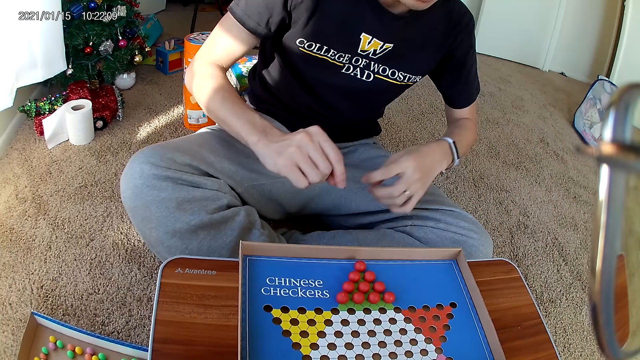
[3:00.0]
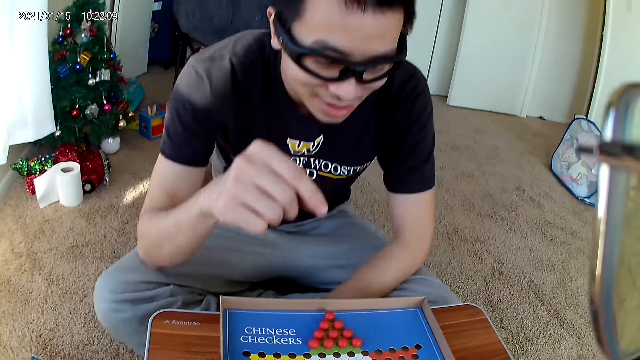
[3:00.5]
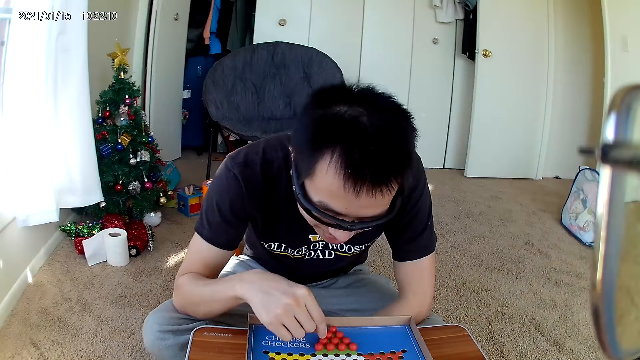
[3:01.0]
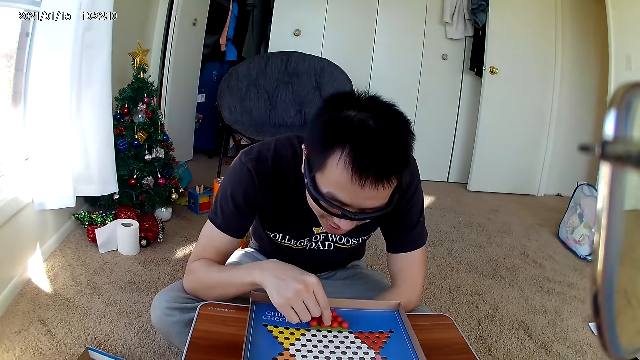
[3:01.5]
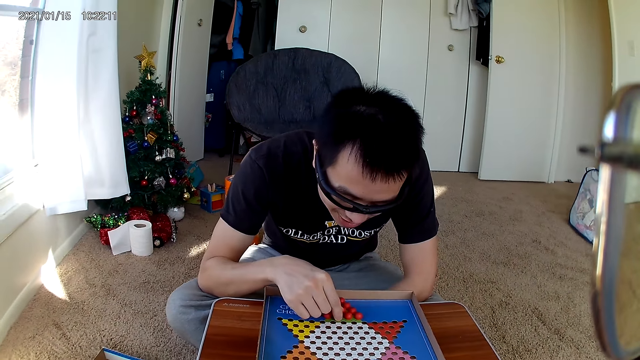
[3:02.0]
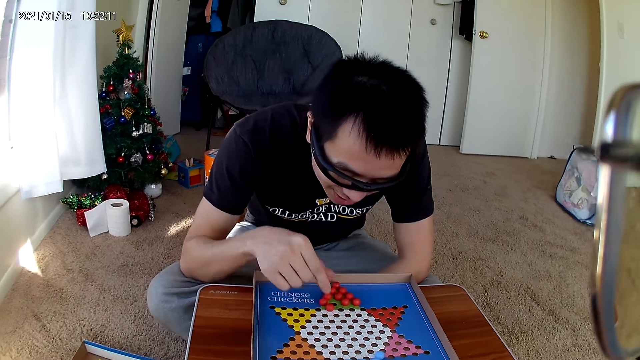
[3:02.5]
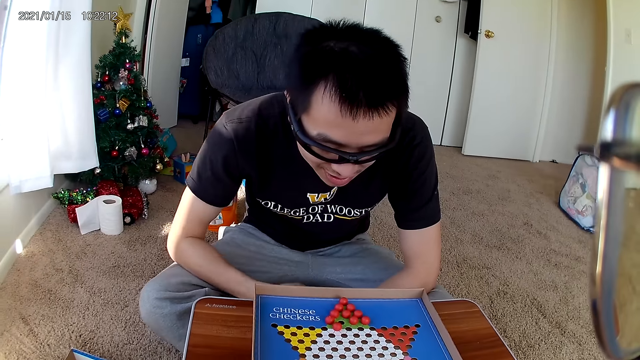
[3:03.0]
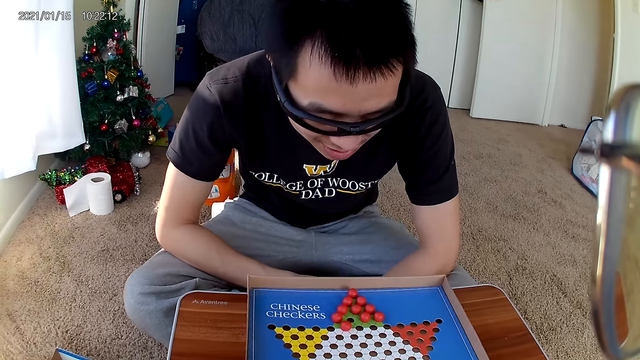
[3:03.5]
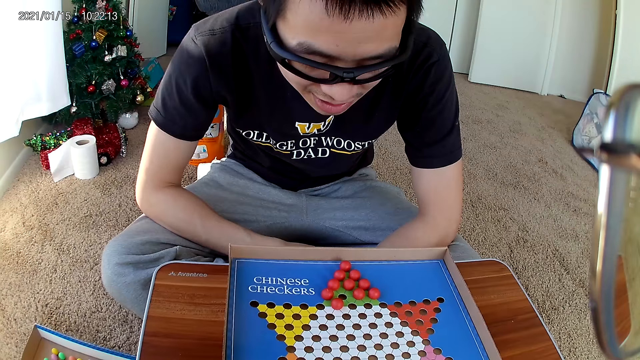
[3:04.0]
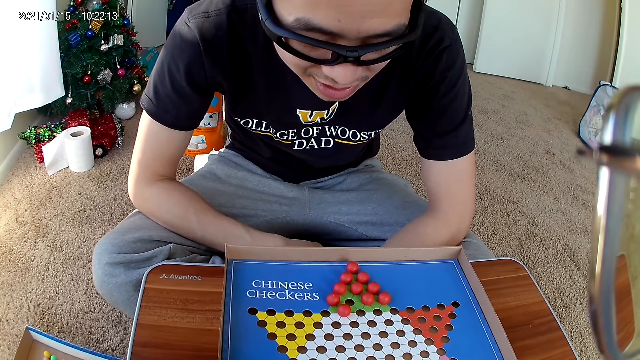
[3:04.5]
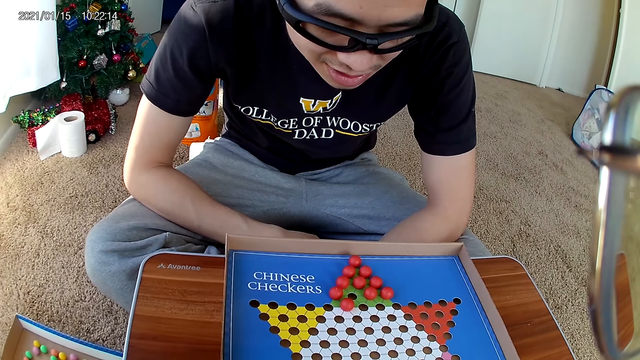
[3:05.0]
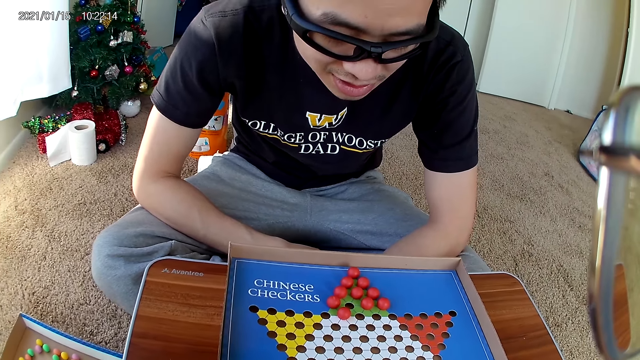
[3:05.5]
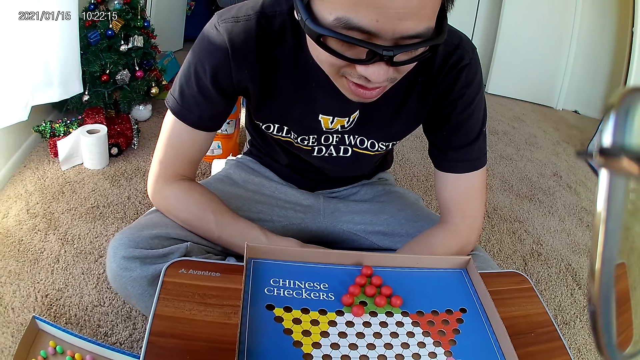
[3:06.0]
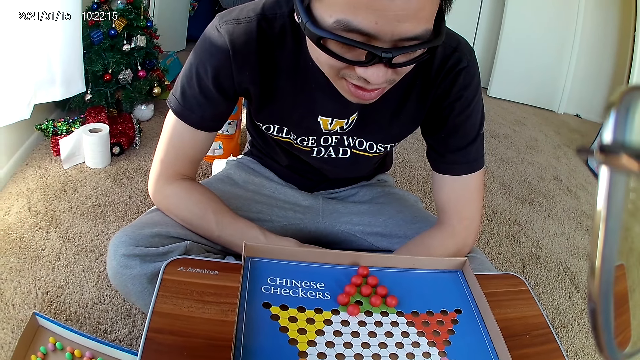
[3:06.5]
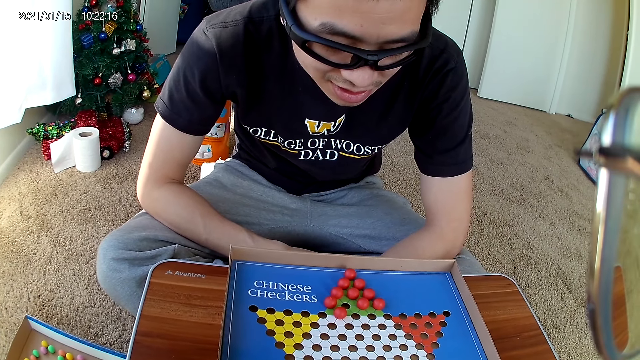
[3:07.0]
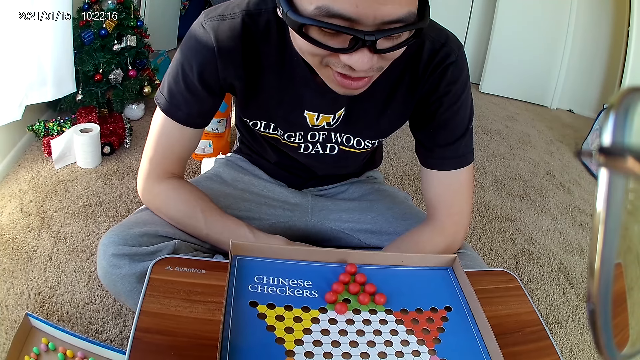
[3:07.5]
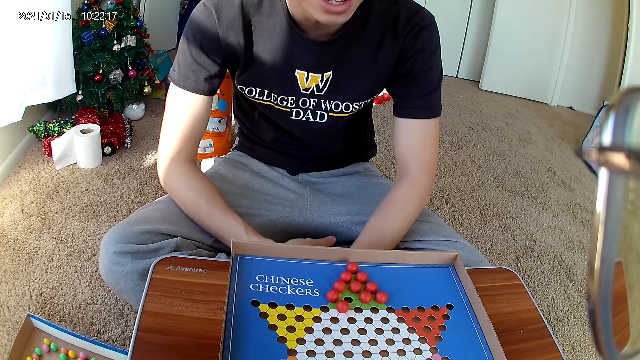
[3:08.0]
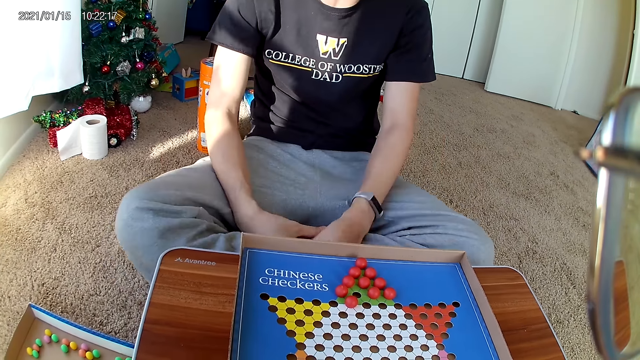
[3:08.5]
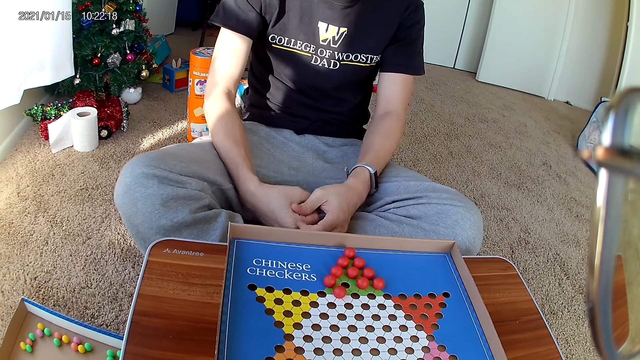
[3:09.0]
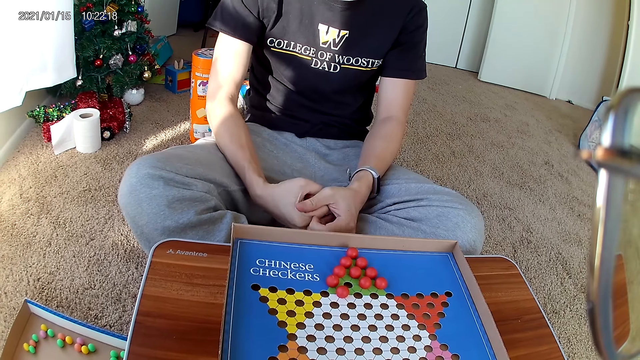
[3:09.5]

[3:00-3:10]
The man looks at the board game and moves a red marble piece on the checkers board to a new position.

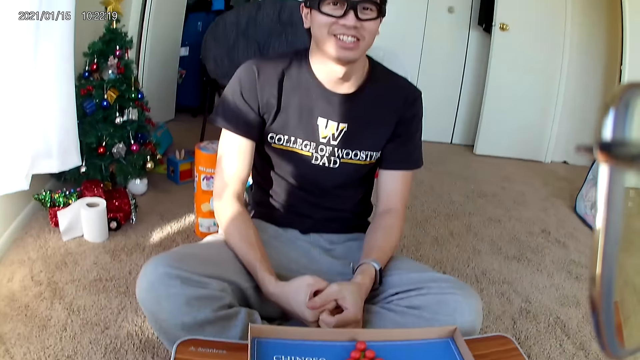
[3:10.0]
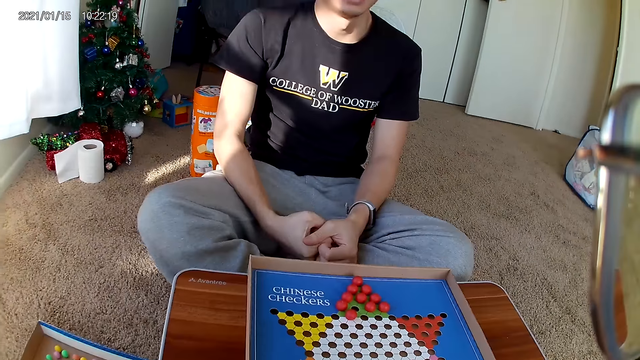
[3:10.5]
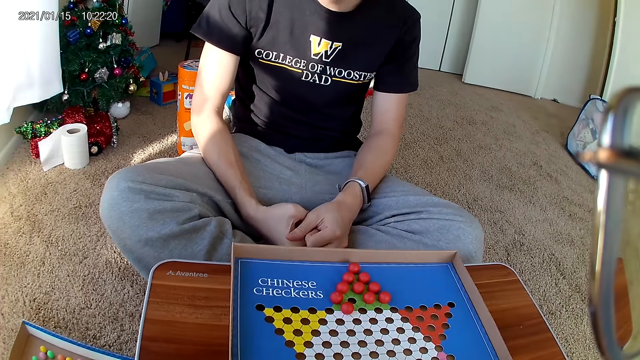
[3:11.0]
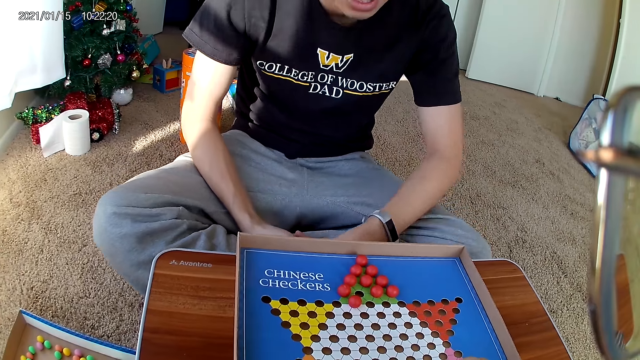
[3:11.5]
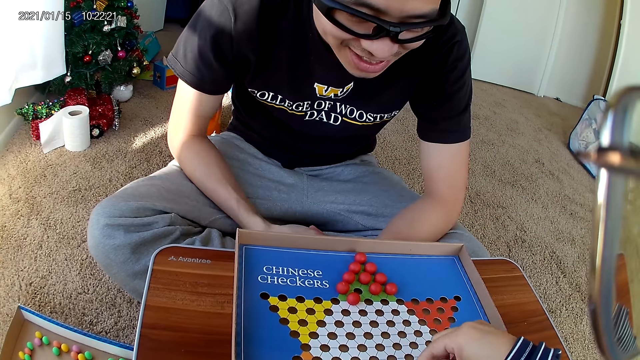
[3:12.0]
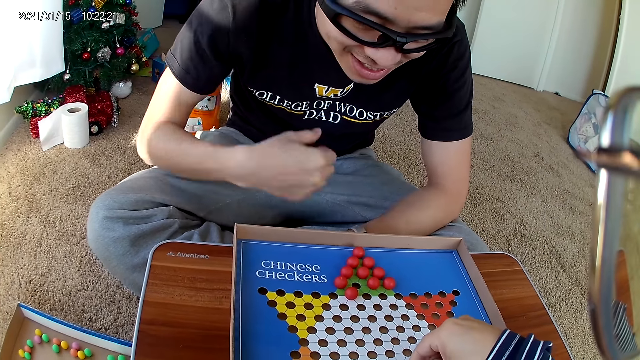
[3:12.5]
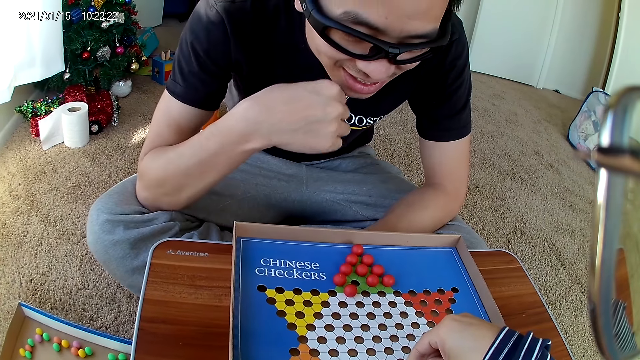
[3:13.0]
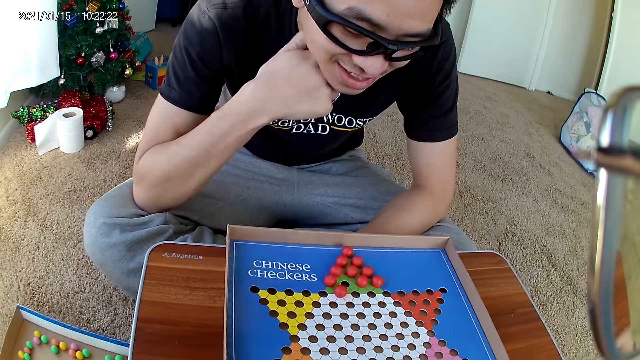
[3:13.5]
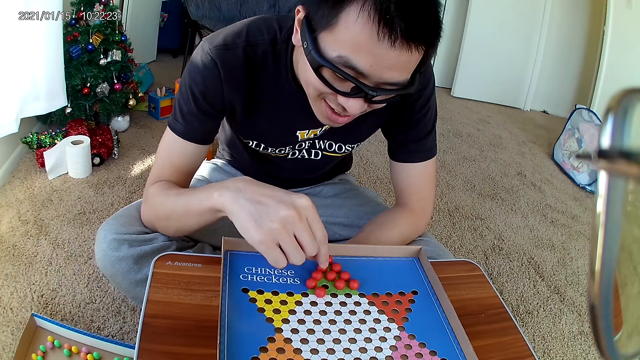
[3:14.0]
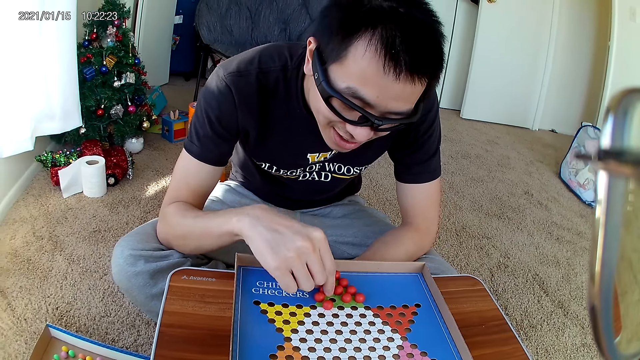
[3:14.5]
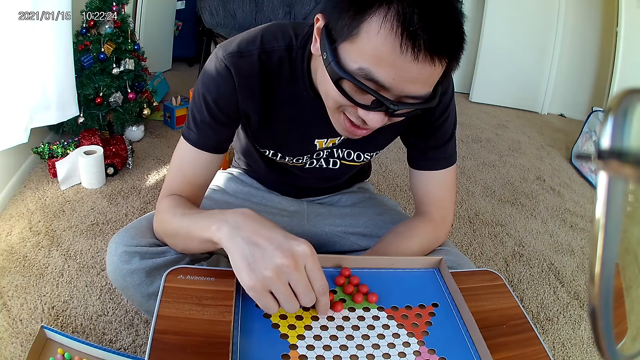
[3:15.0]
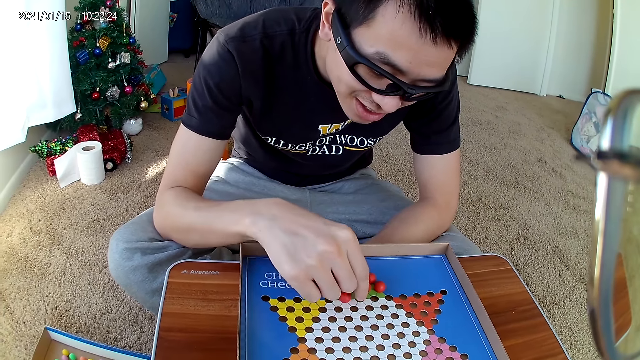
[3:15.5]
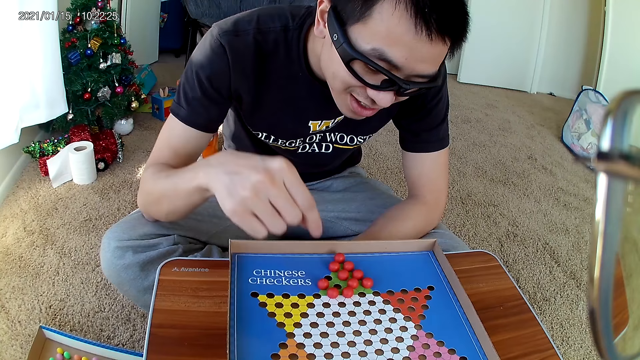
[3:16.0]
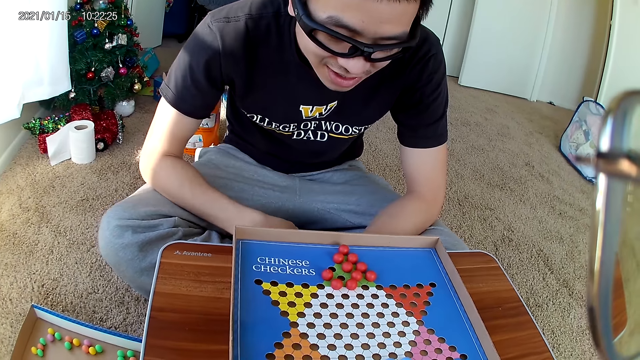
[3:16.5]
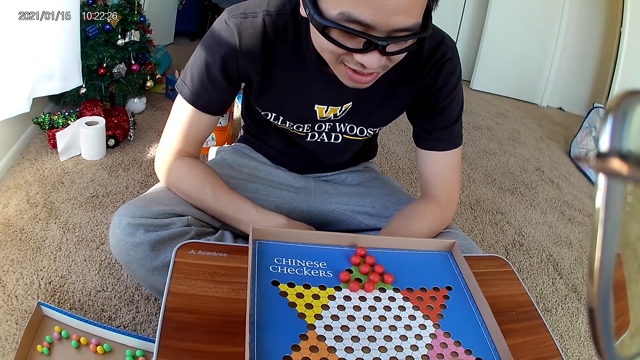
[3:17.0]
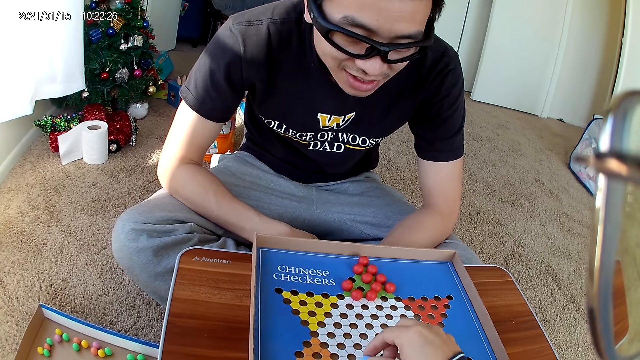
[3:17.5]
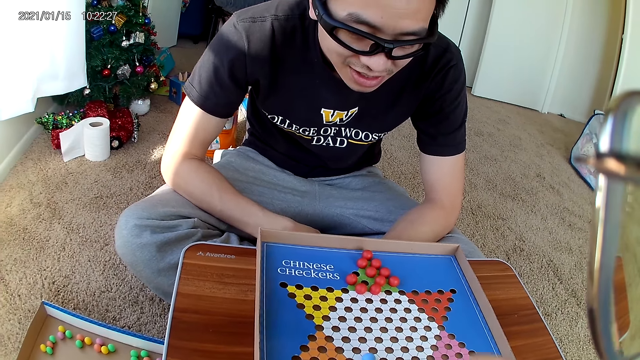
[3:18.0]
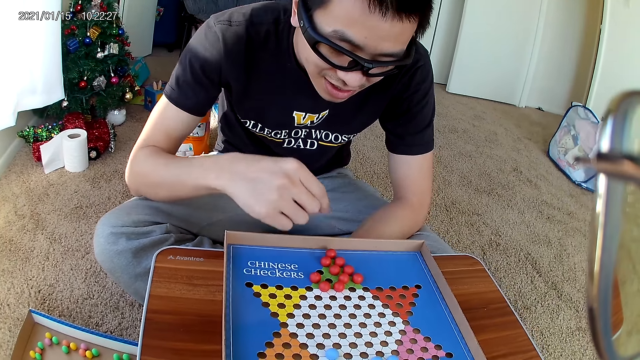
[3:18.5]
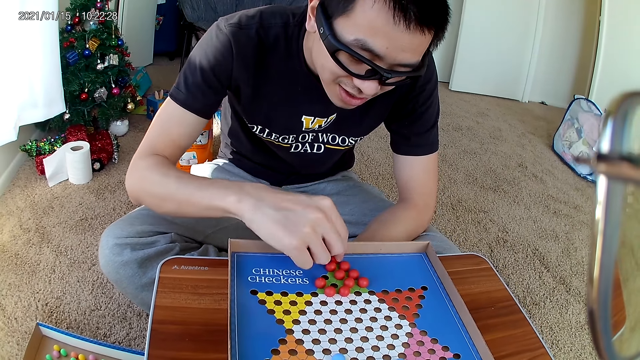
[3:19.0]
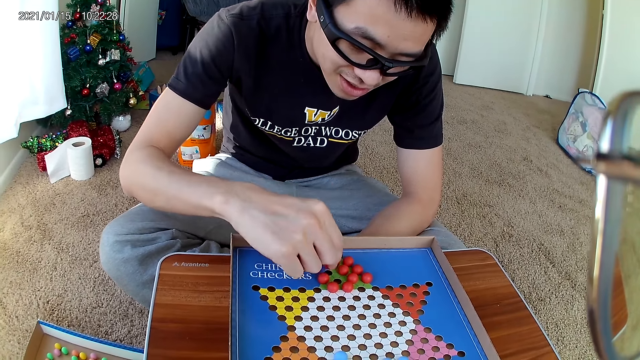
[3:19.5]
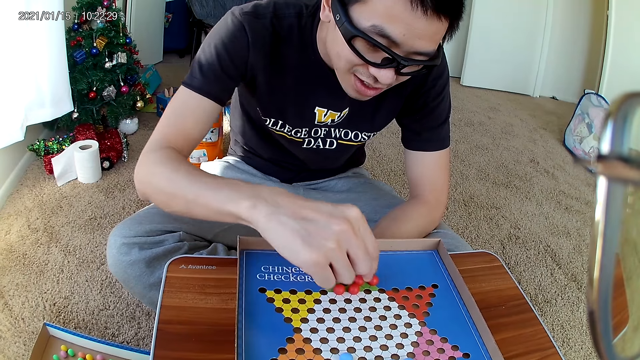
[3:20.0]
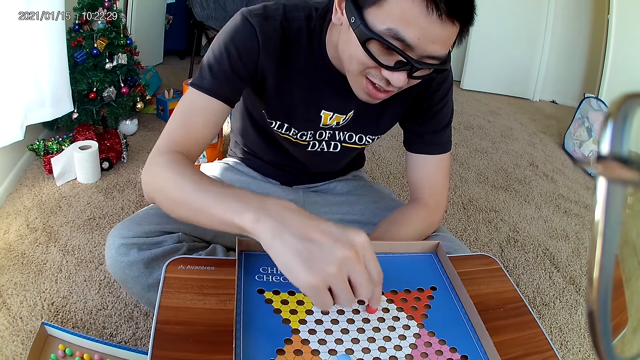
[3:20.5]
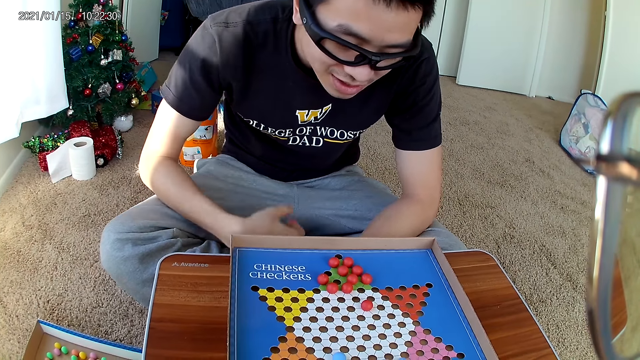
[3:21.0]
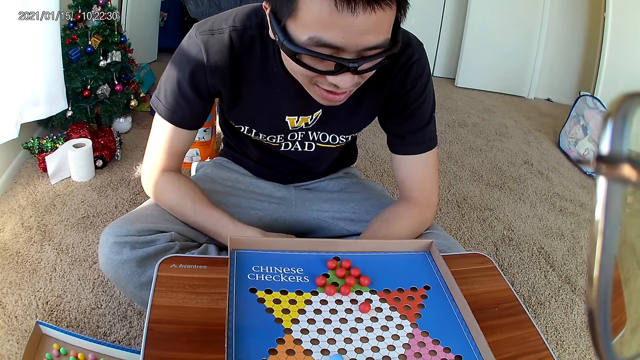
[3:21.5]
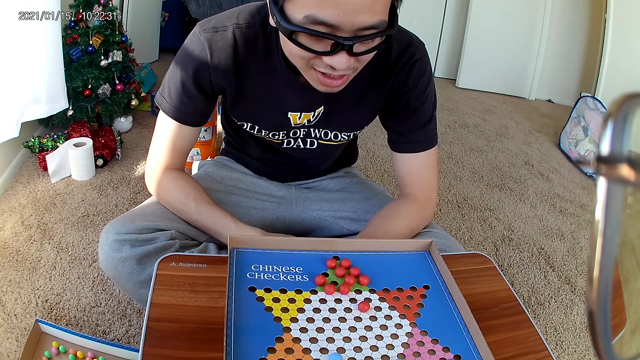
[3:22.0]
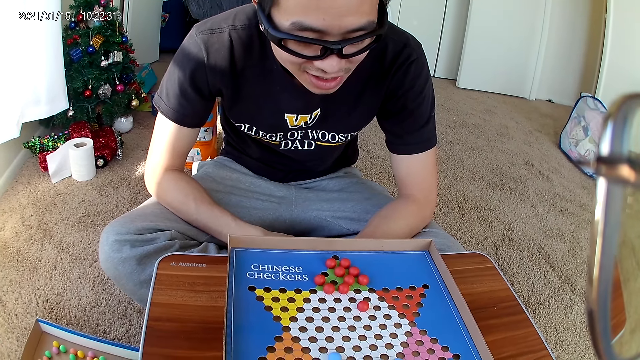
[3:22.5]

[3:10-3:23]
The camera wearer moves a blue marble piece on the checkers board to a new position. The man moves a red marble piece on the checkers board to a new position. The camera wearer moves a blue marble piece on the checkers board to a new position and drops a marble. The man moves a red marble piece on the checkers board to a new position.
